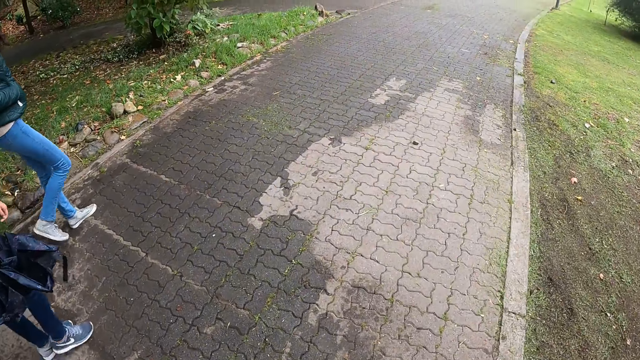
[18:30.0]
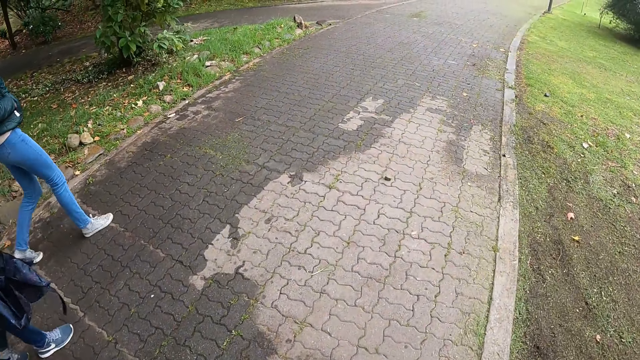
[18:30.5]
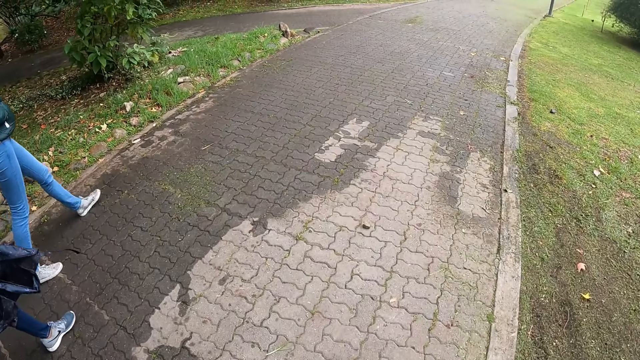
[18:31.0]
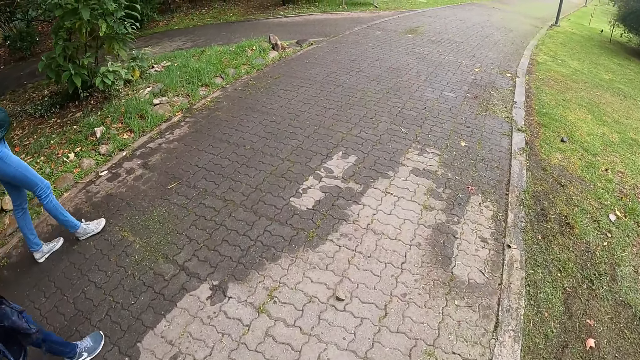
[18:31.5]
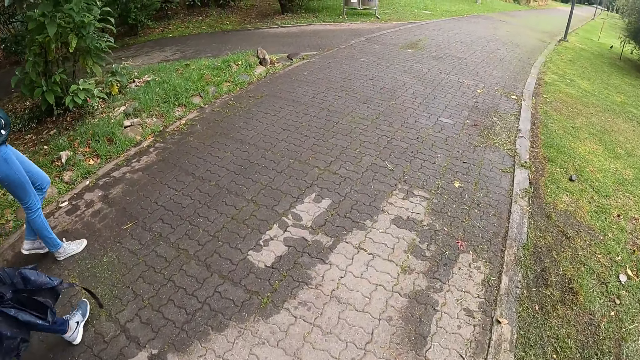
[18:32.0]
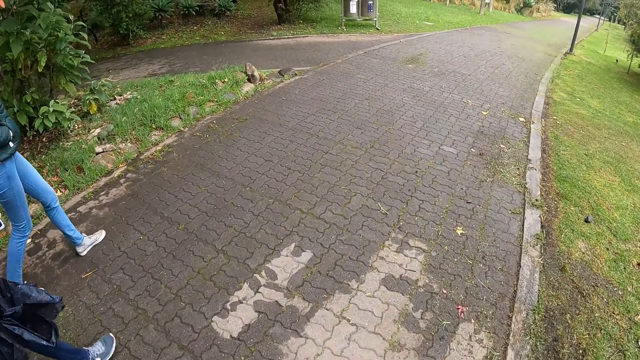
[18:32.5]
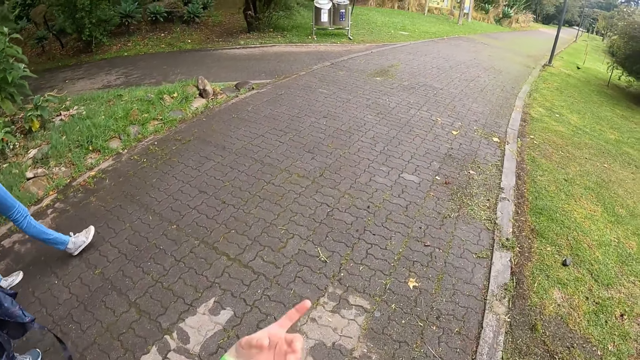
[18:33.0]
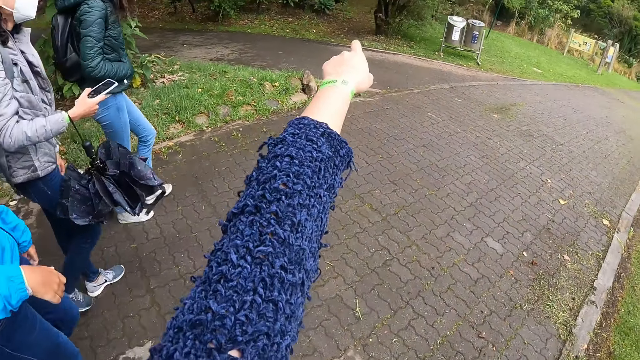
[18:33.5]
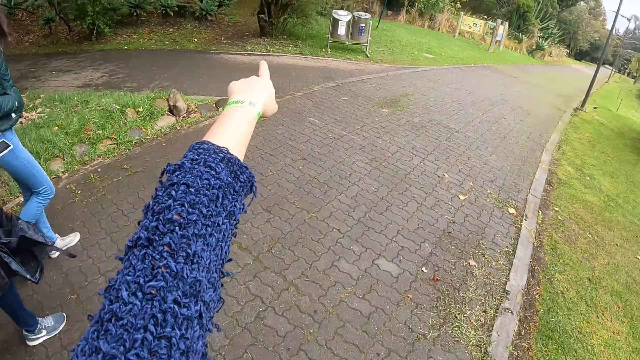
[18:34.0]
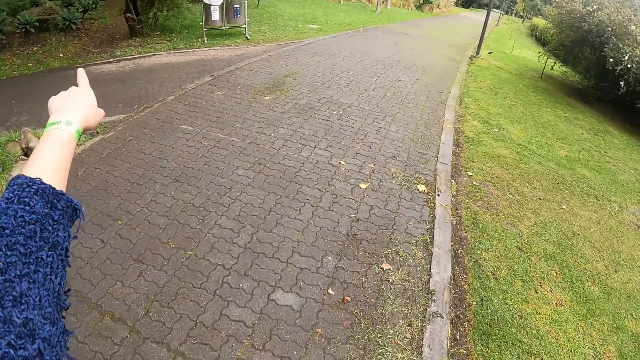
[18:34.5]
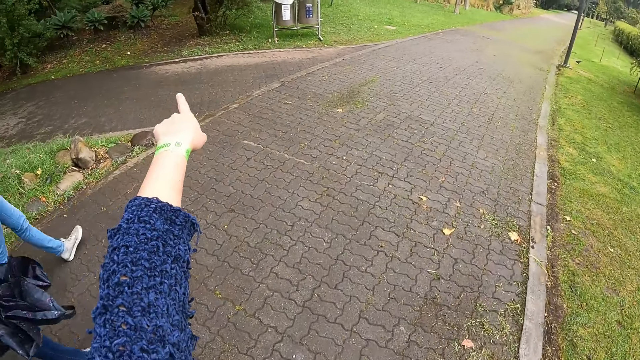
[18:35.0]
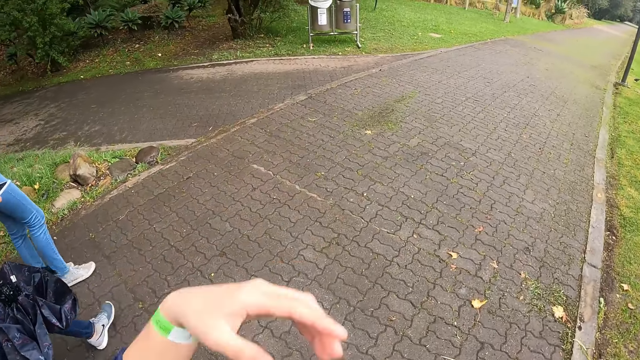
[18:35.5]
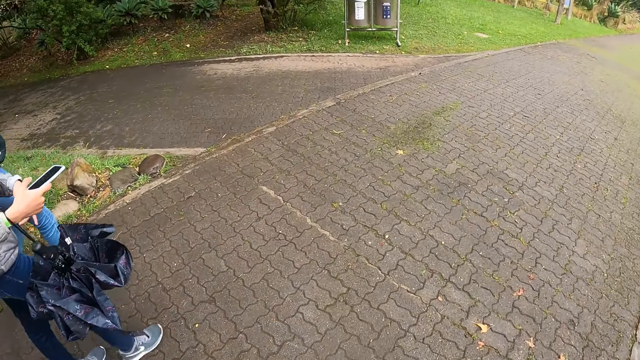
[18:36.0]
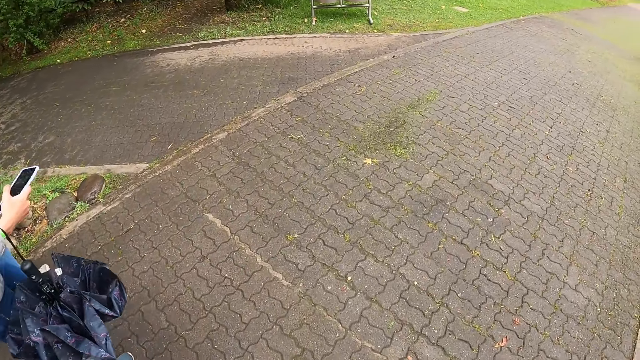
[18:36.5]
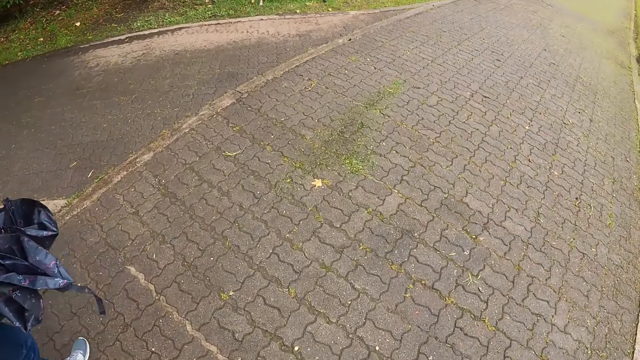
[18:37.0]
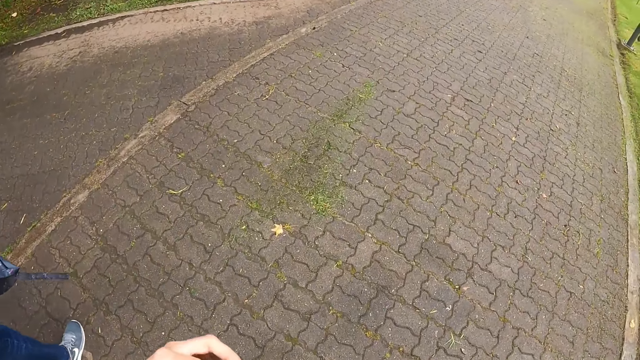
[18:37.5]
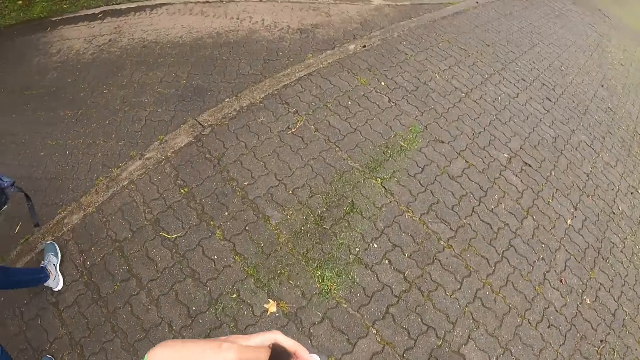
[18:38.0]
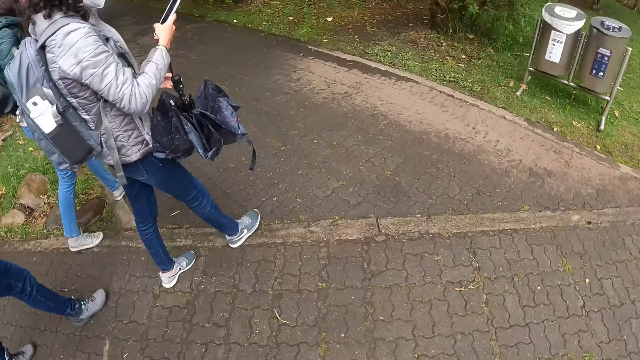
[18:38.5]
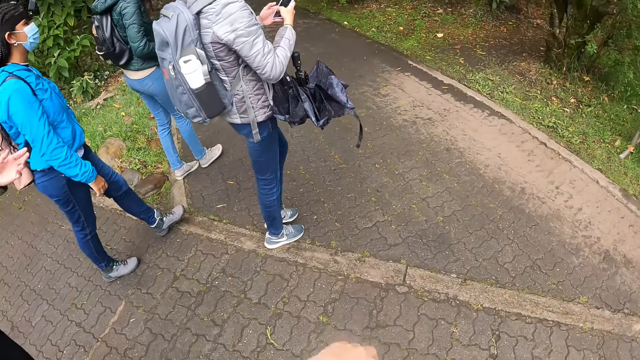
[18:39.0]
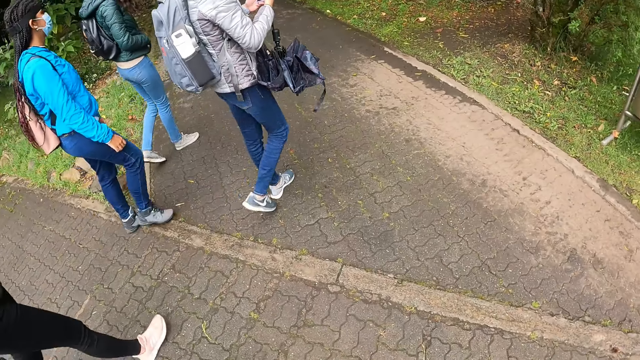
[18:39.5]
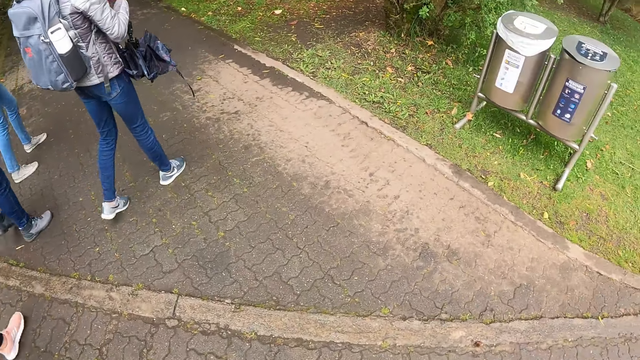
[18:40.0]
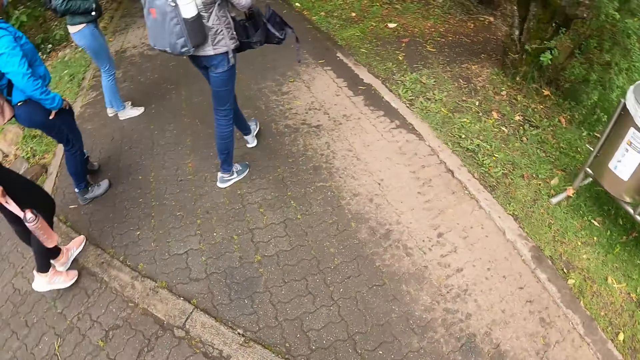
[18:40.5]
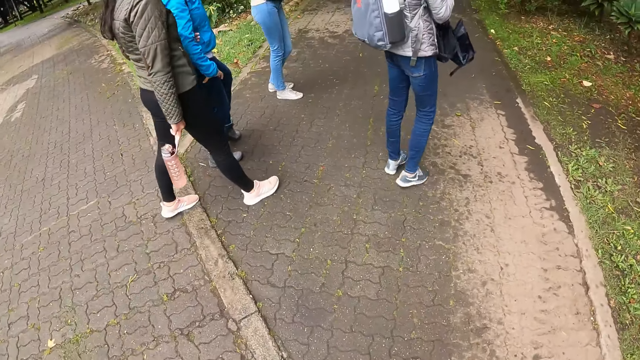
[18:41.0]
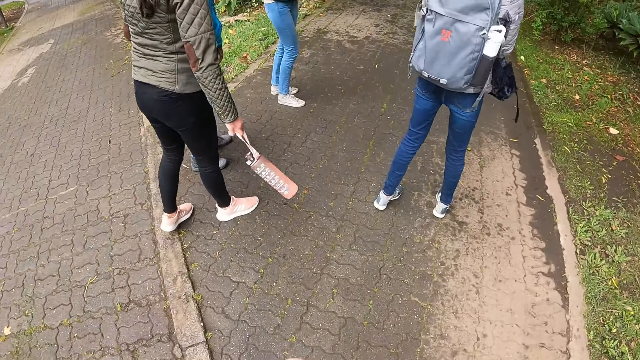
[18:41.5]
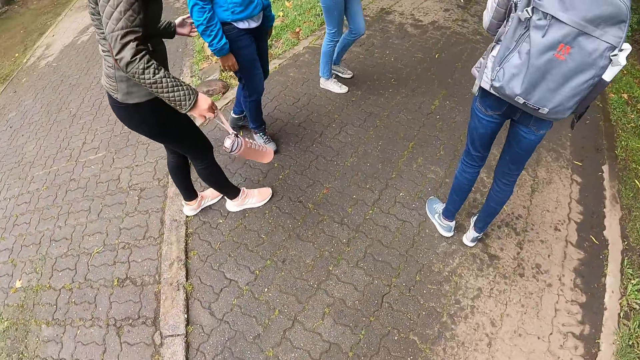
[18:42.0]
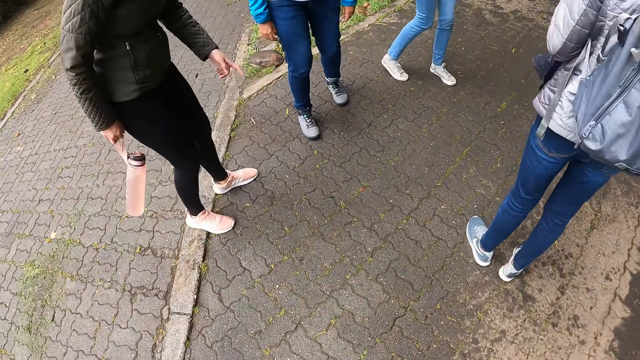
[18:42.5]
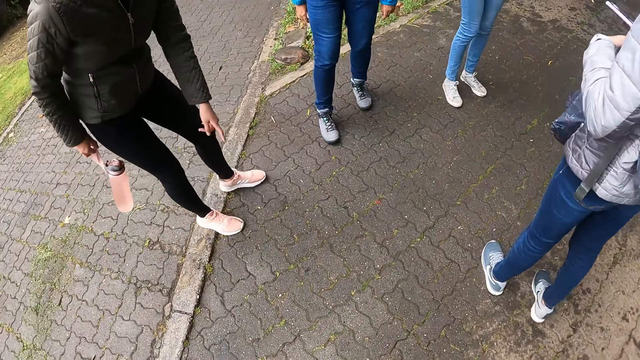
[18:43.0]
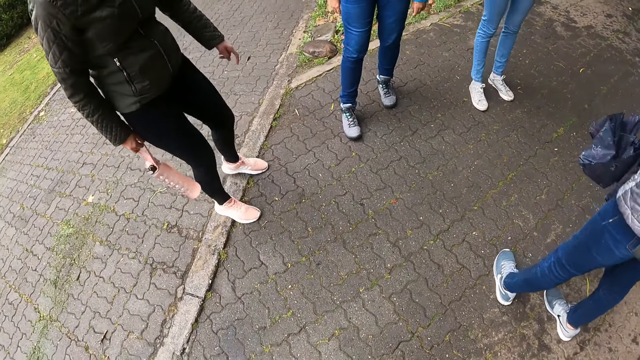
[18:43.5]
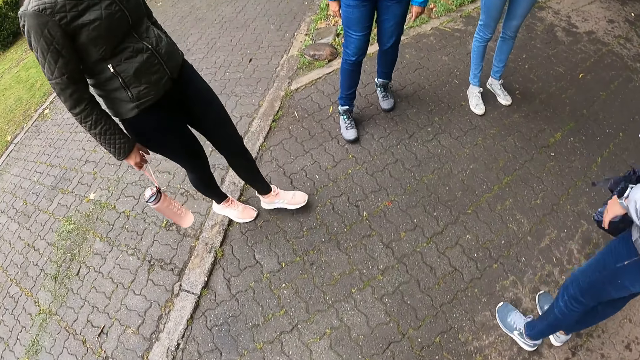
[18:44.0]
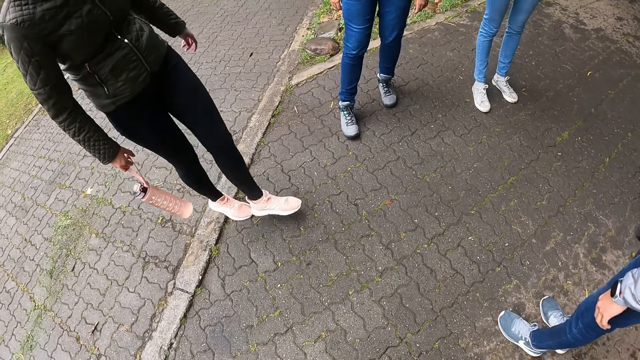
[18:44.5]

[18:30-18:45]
The camera wearer points her left index finger at a tree. She looks around. A woman interacts with the camera wearer, another woman, a third woman and a fourth woman.

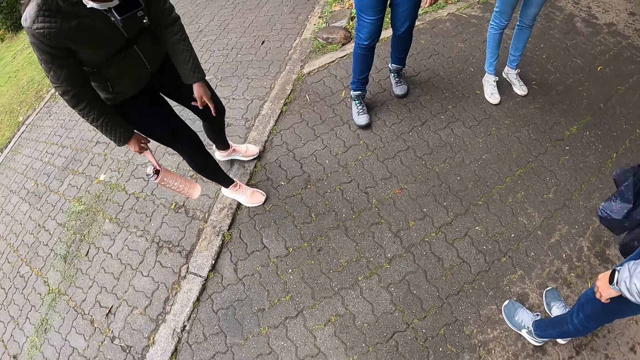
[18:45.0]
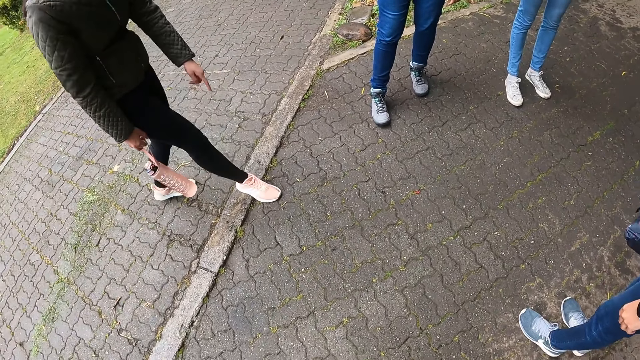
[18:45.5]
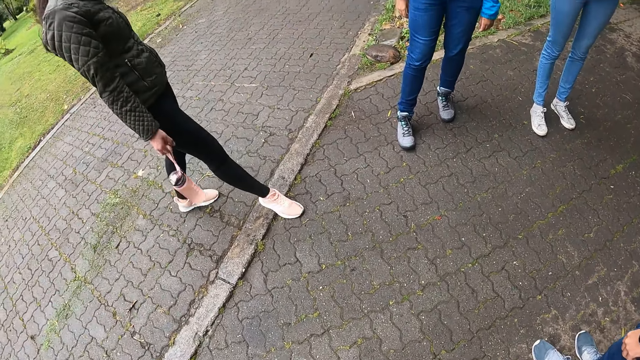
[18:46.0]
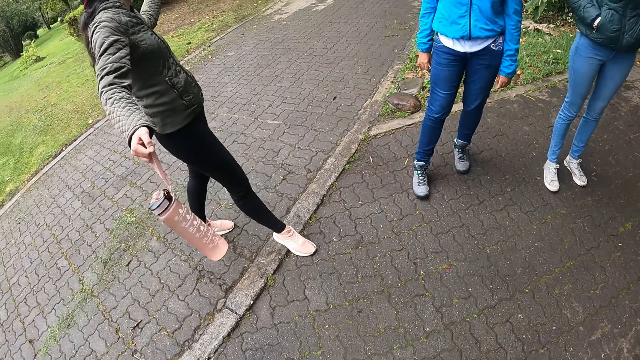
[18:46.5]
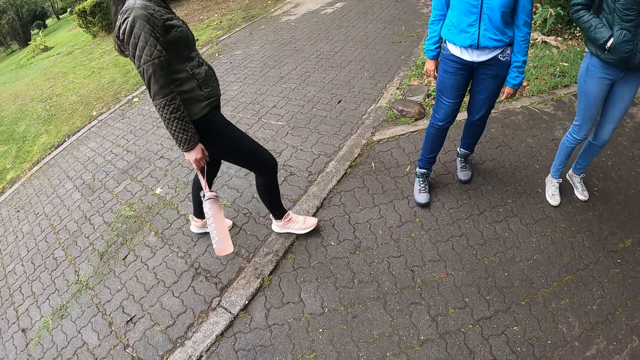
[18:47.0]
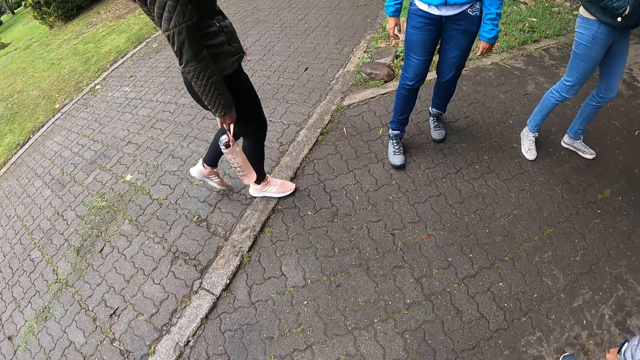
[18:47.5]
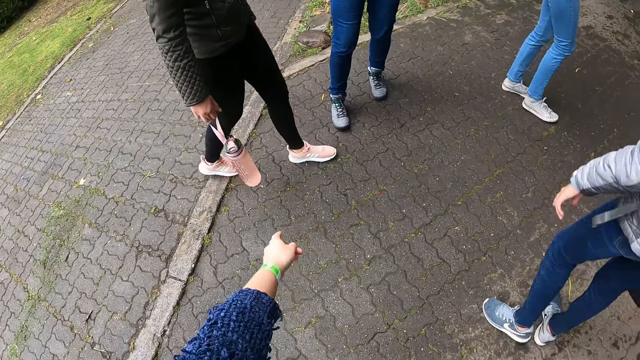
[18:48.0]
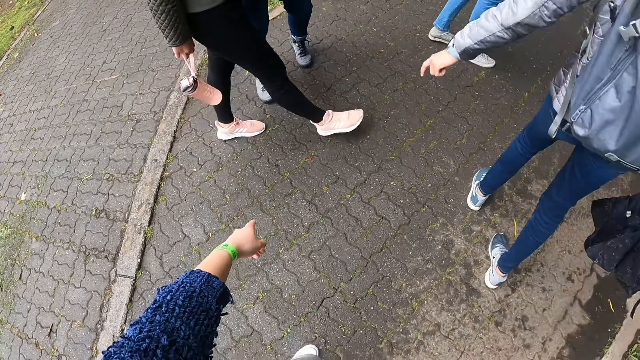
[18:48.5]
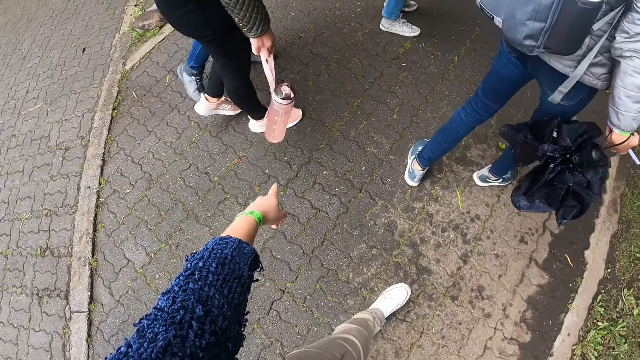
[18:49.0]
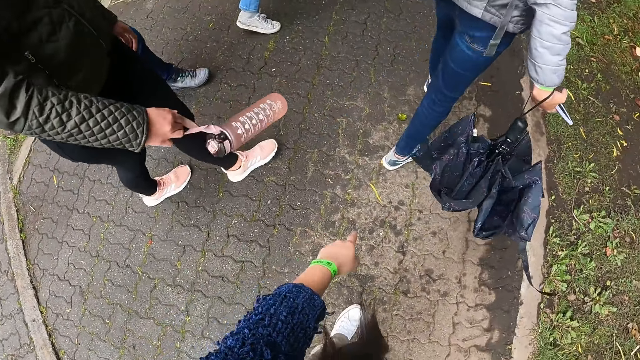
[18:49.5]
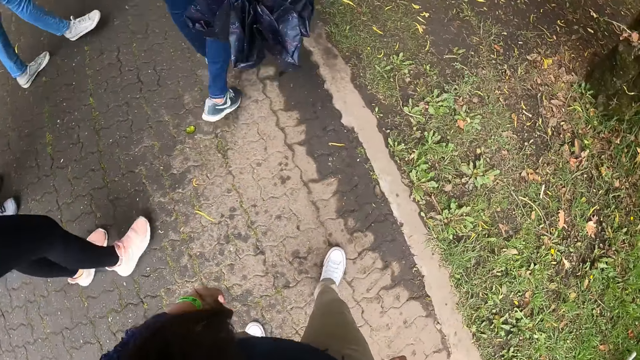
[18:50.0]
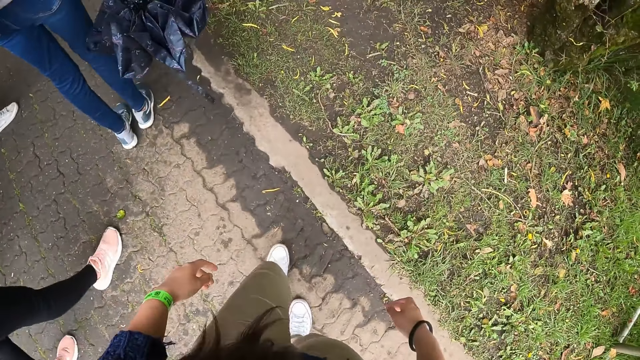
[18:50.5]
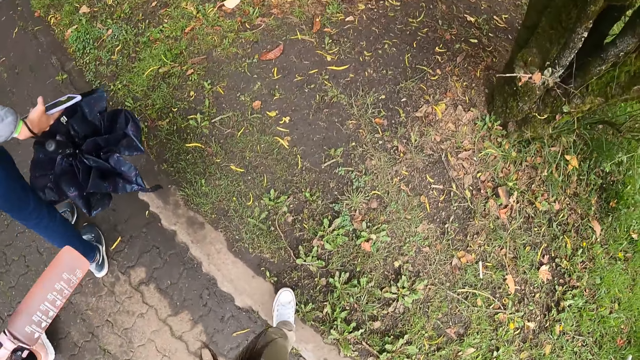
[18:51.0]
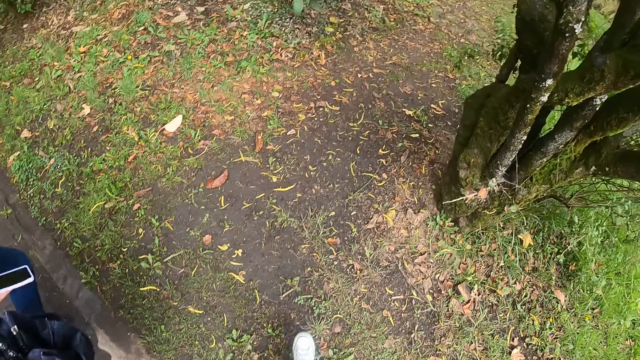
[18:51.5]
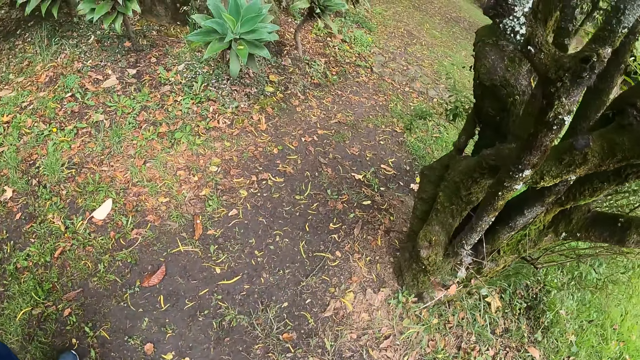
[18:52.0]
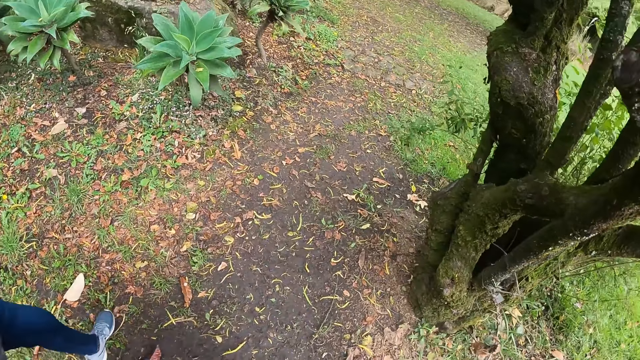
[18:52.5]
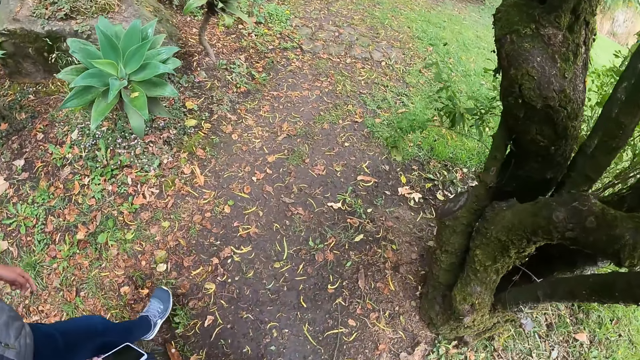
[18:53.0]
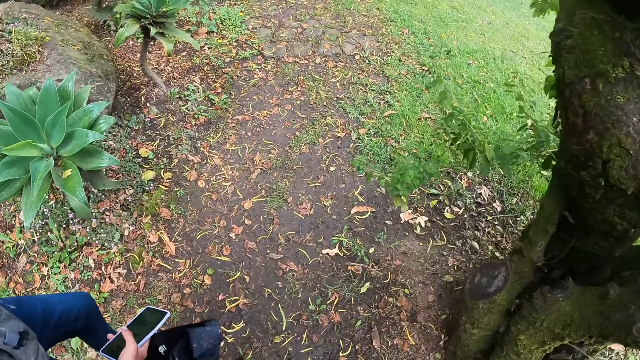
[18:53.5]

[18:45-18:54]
The camera wearer points her left hand at the ground. A woman points her left hand to the ground. The camera wearer walks around. She walks in a field with another woman, the first woman, a third woman and a fourth woman.
